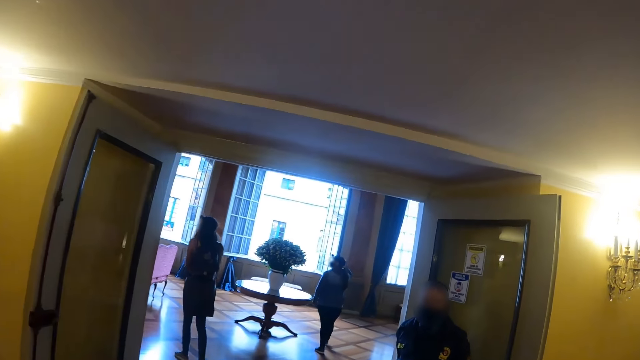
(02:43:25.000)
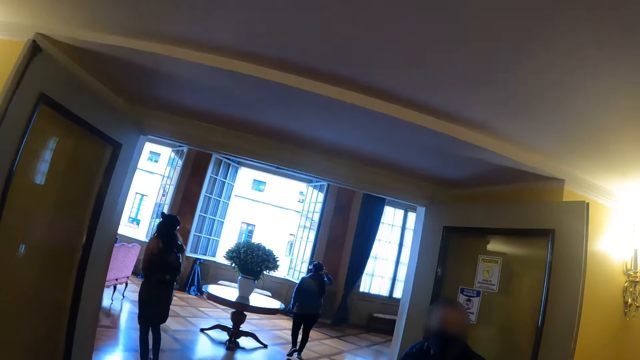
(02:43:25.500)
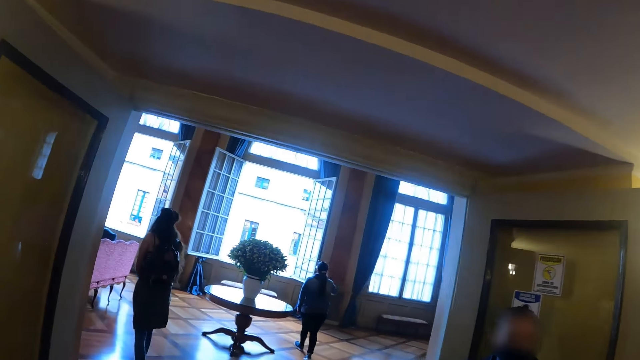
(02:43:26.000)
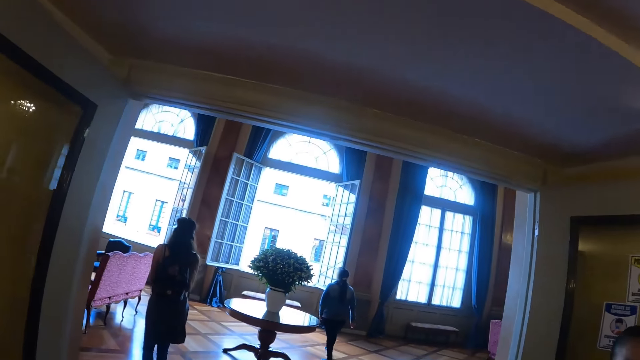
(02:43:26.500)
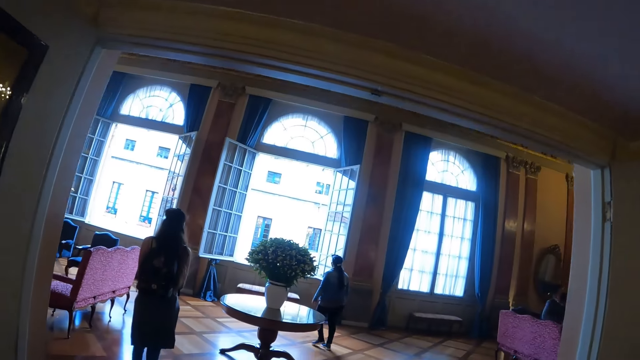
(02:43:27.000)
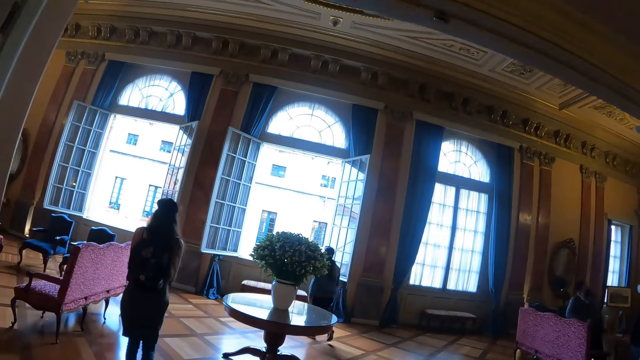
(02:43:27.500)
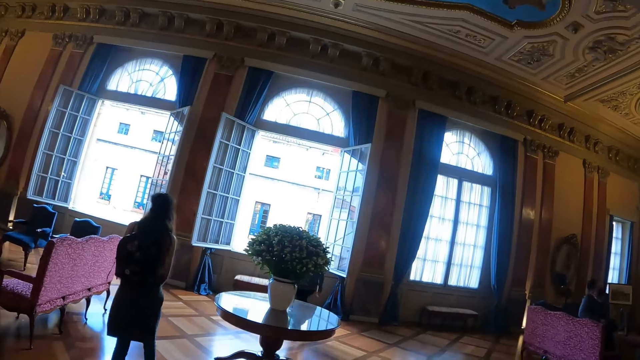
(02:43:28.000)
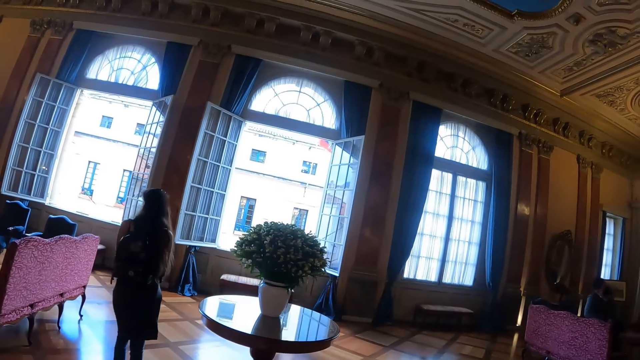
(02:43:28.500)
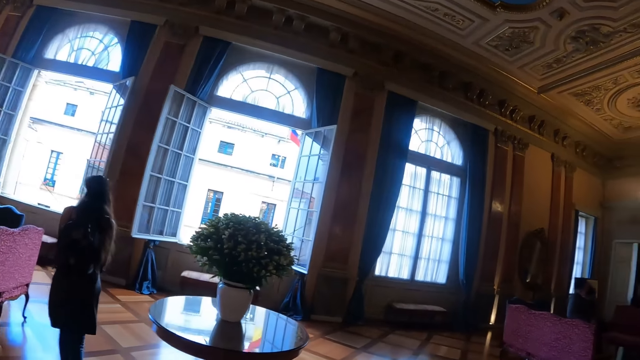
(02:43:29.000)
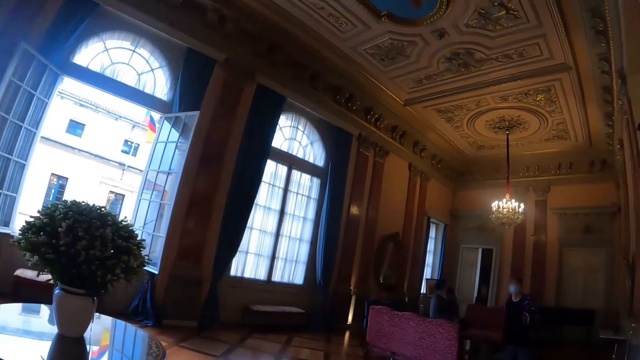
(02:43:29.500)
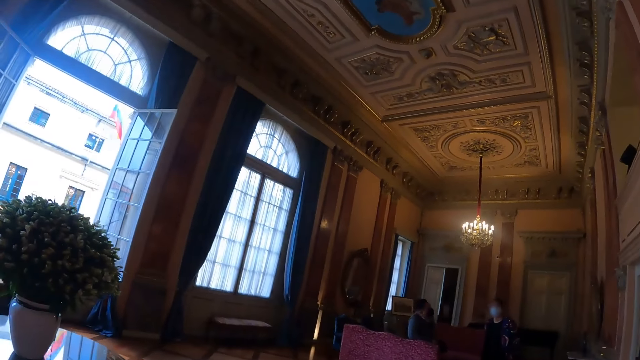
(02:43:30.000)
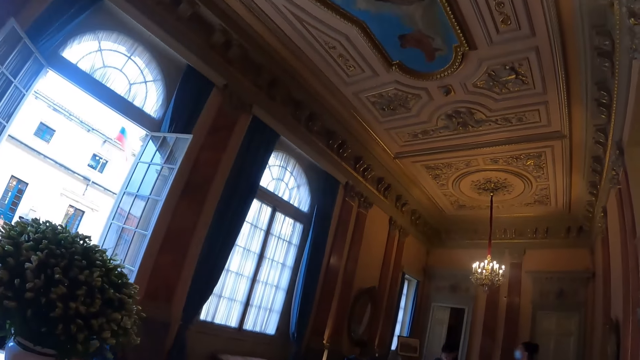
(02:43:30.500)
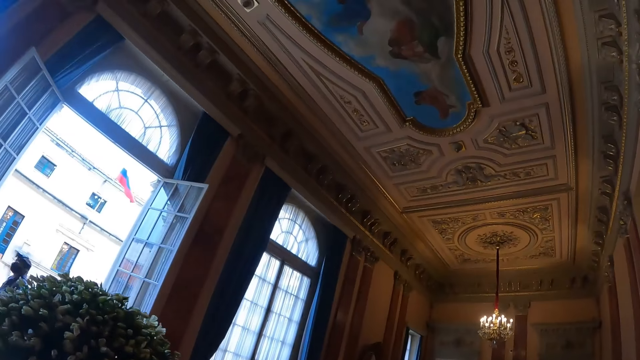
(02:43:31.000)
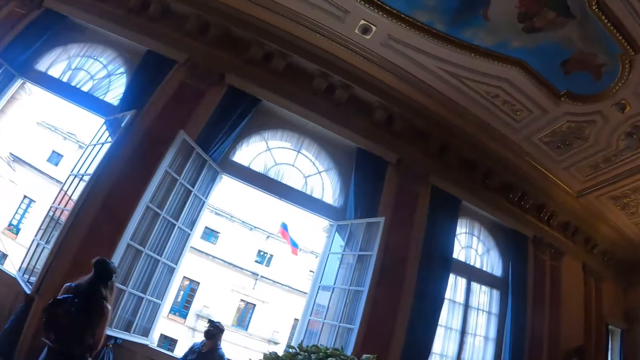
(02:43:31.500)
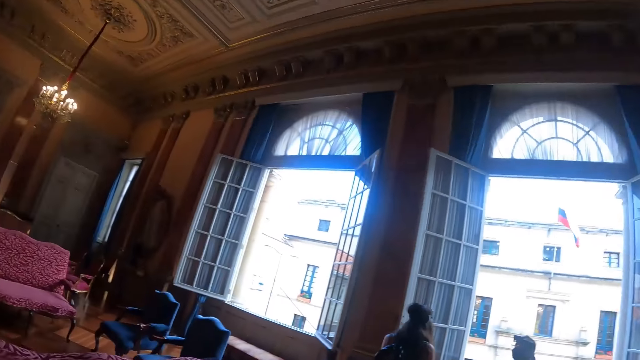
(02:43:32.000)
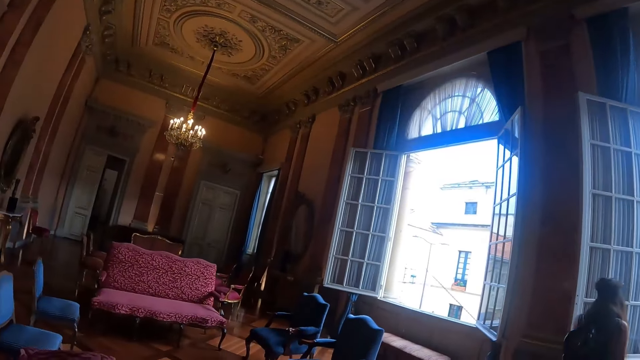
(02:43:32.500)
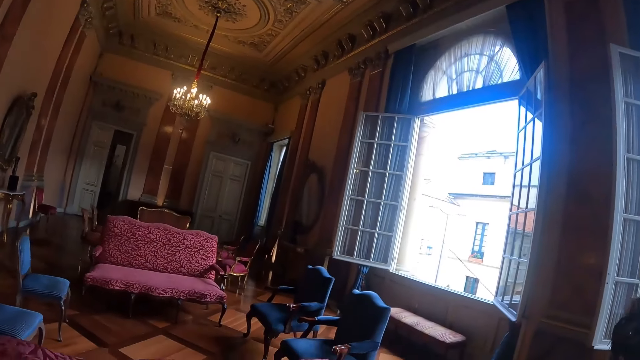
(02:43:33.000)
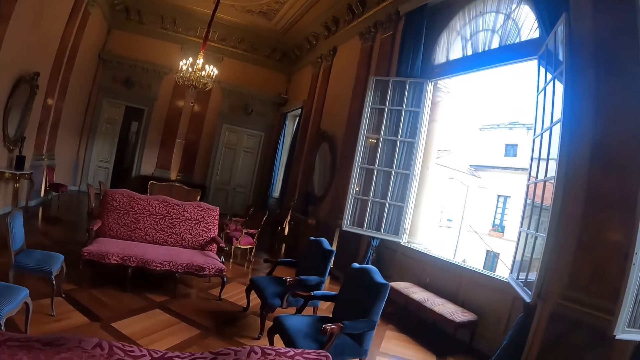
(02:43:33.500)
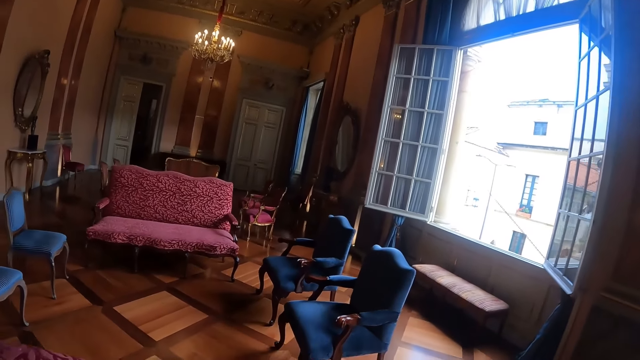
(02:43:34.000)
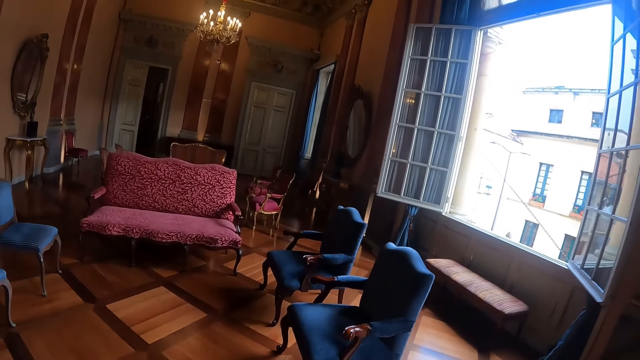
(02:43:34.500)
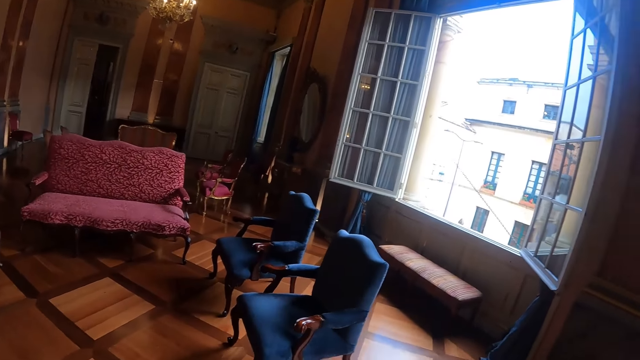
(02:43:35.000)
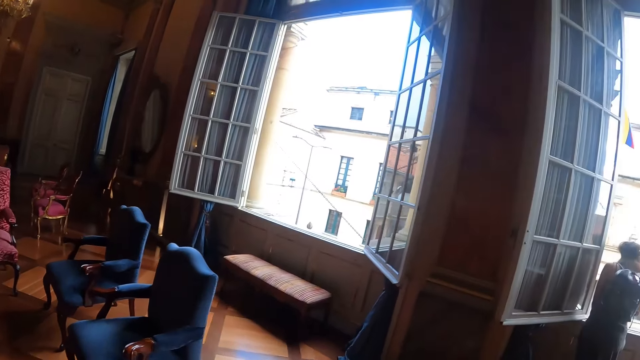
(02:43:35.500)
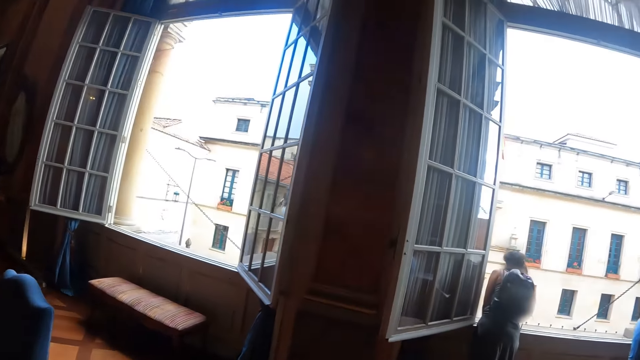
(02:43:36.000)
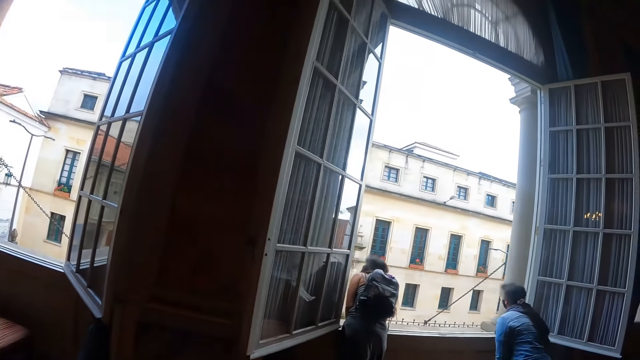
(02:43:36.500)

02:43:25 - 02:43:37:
The camera wearer looks around the room.

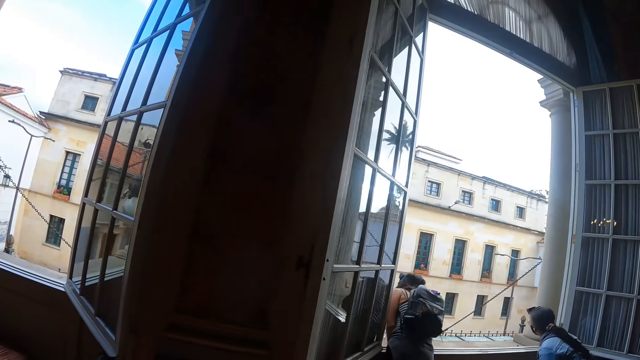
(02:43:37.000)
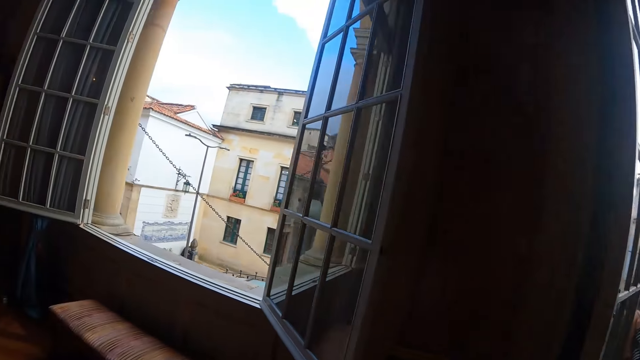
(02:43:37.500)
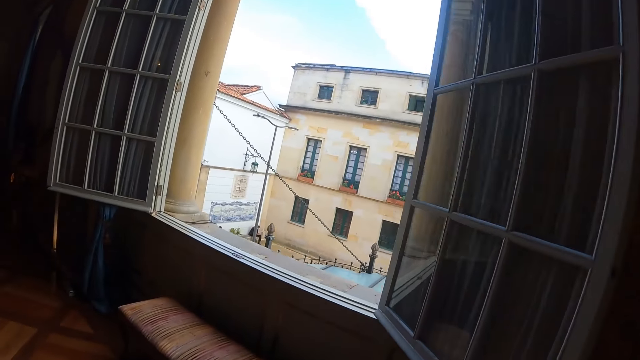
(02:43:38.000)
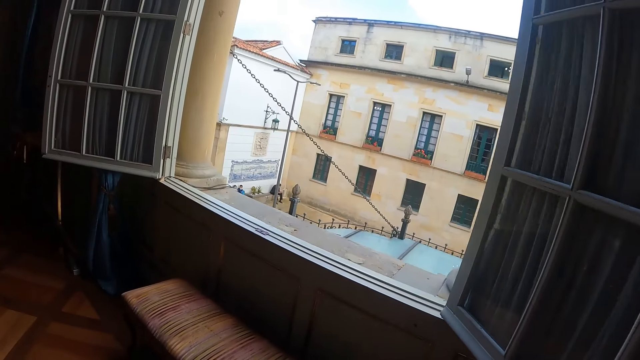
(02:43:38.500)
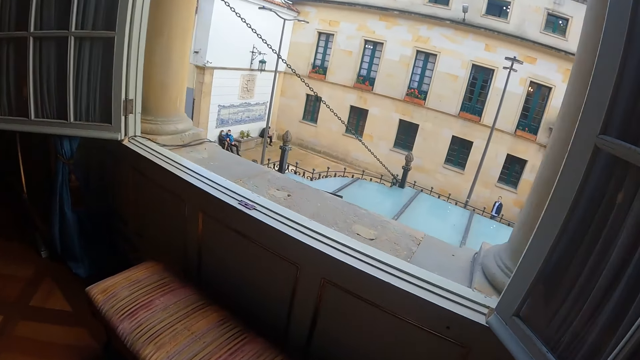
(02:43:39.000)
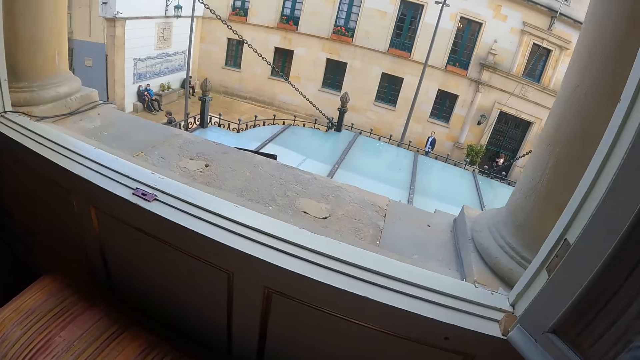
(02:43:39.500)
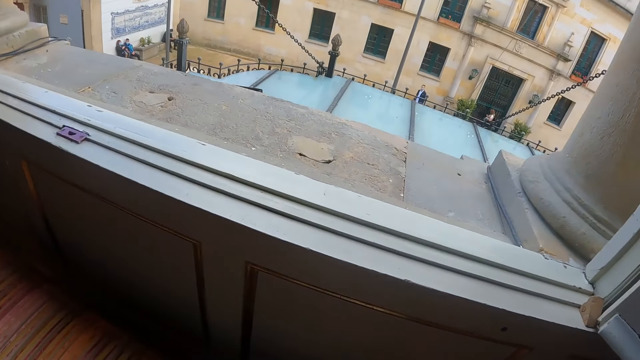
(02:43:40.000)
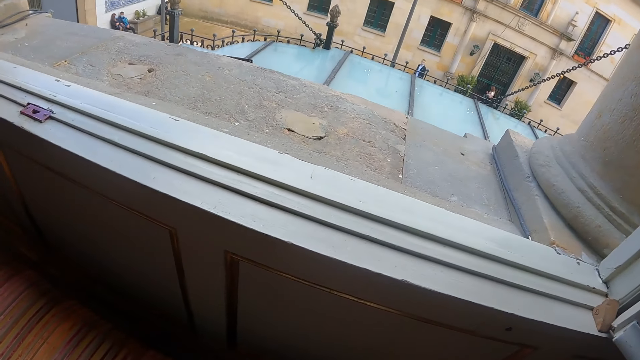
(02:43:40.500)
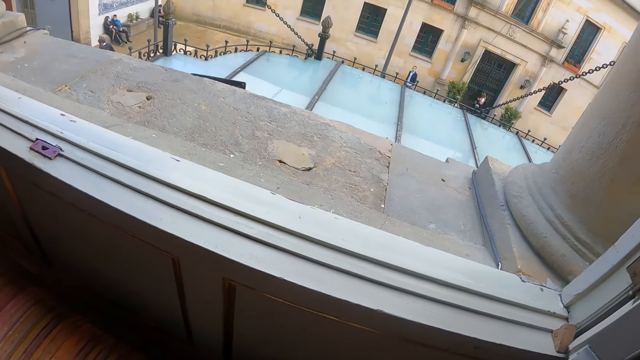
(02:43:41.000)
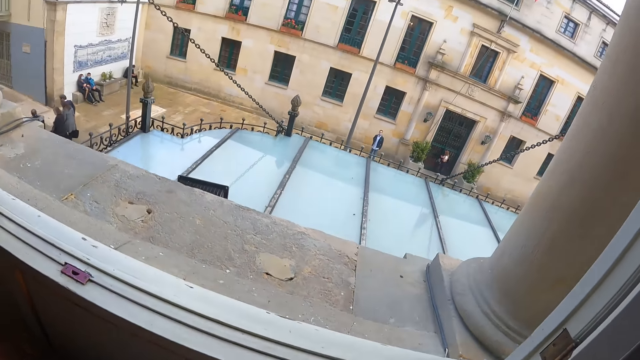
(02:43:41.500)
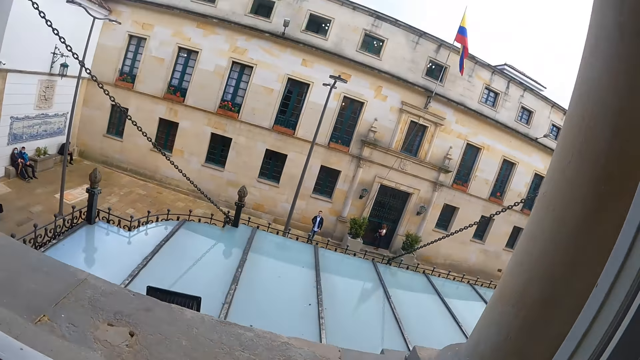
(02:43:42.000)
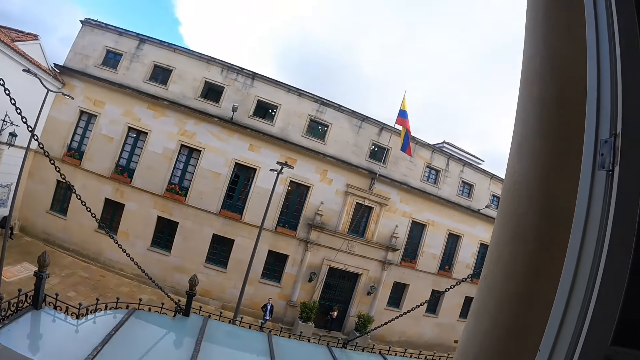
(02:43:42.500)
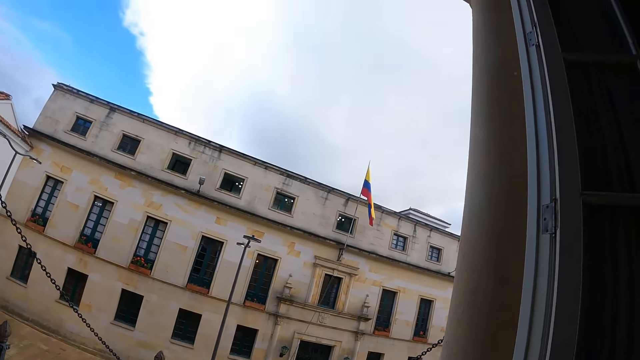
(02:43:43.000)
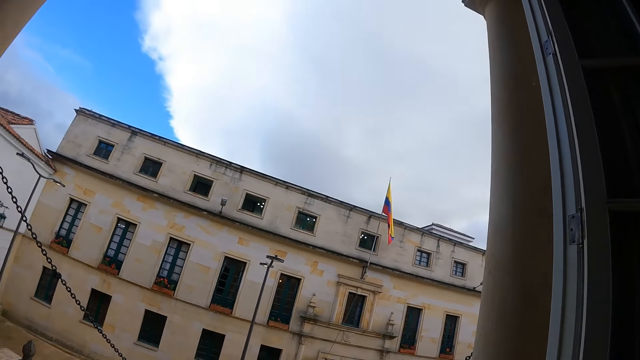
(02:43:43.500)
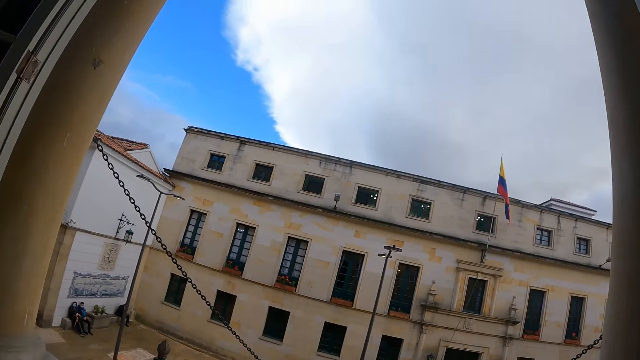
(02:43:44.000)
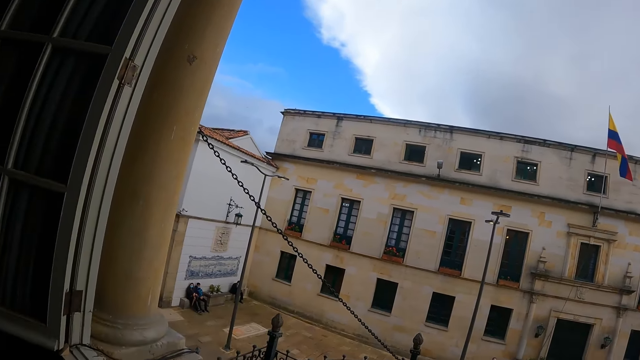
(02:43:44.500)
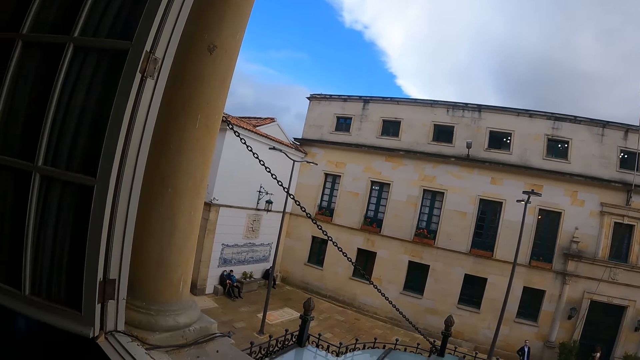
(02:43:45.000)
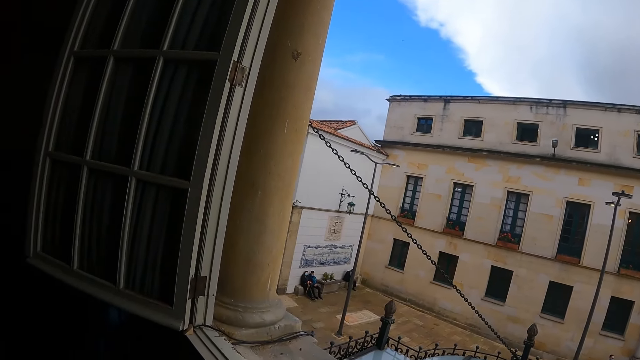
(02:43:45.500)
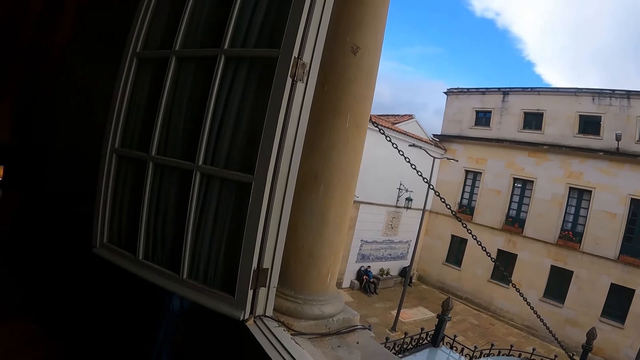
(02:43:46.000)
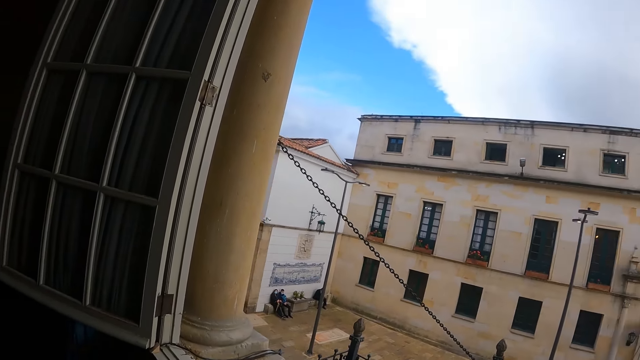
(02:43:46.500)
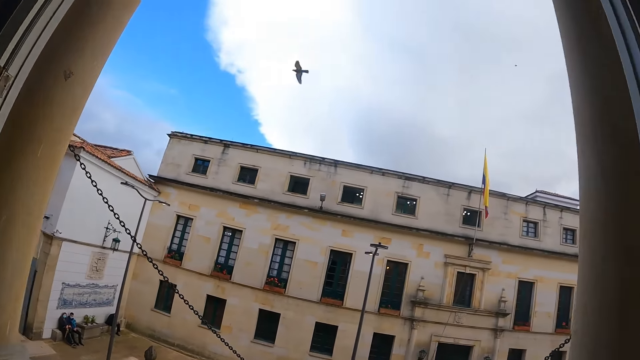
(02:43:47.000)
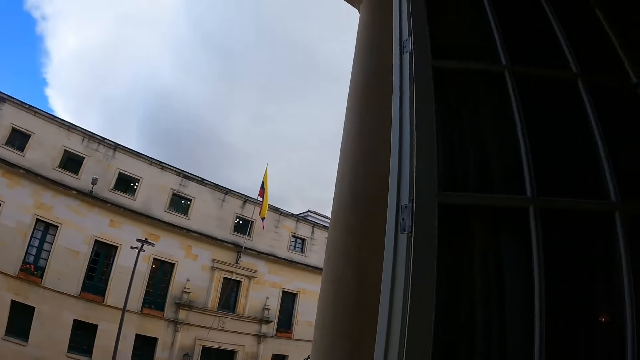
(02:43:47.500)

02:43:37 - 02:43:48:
The camera wearer looks through a large window. They look out through the window.
